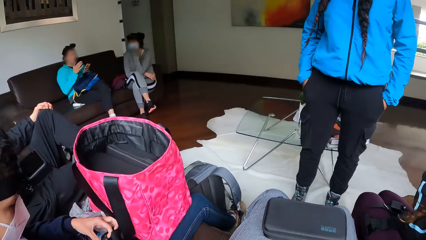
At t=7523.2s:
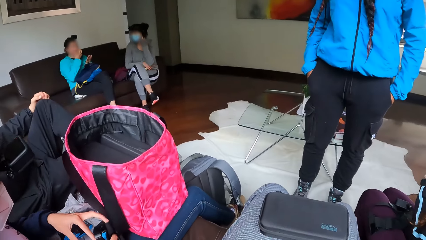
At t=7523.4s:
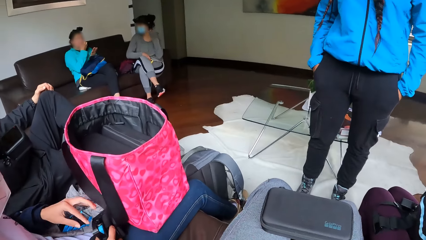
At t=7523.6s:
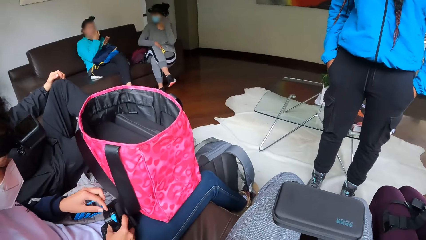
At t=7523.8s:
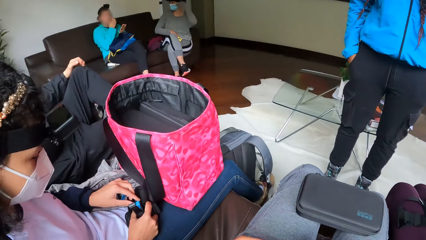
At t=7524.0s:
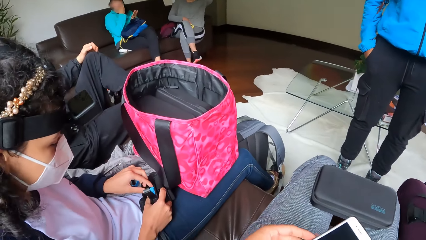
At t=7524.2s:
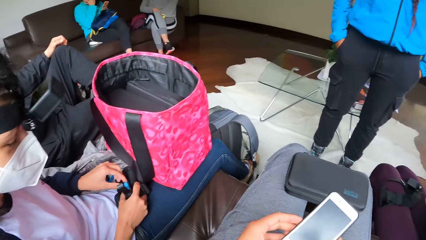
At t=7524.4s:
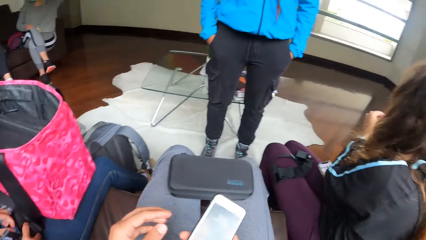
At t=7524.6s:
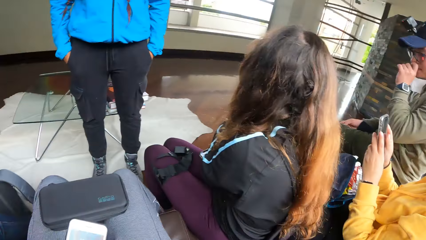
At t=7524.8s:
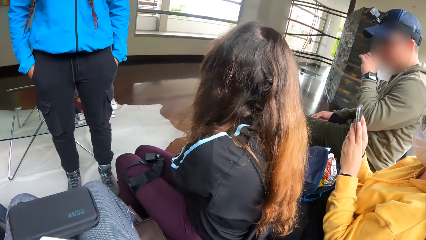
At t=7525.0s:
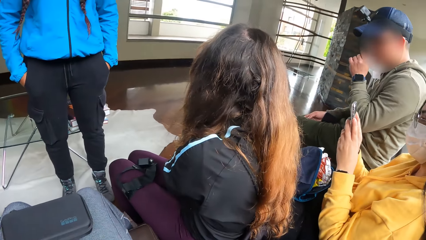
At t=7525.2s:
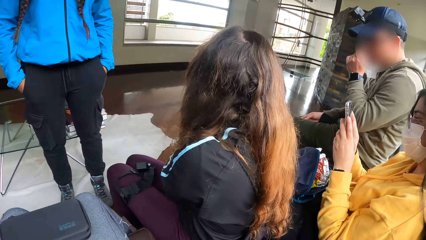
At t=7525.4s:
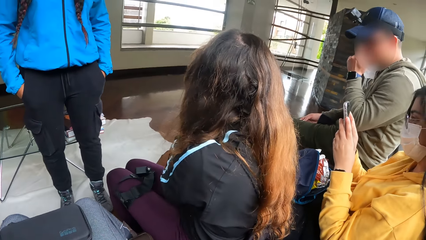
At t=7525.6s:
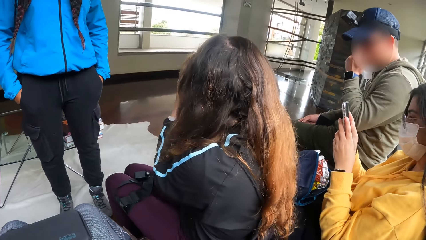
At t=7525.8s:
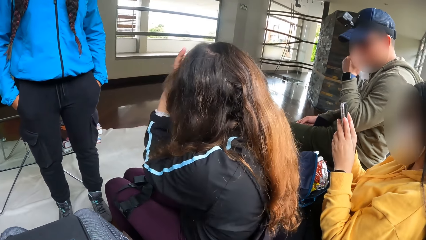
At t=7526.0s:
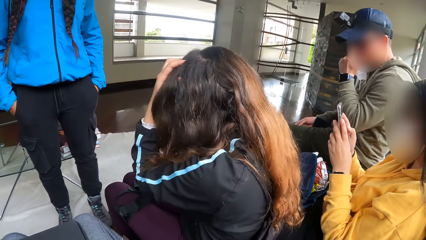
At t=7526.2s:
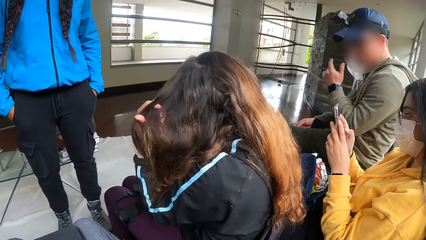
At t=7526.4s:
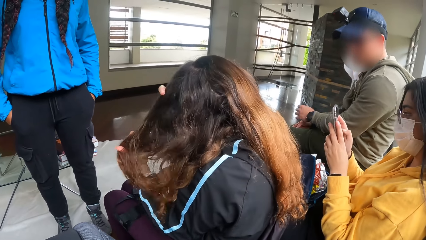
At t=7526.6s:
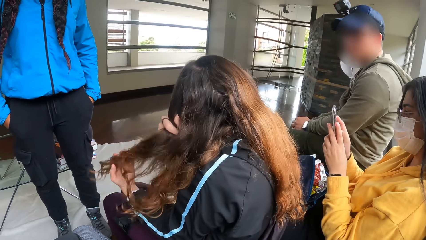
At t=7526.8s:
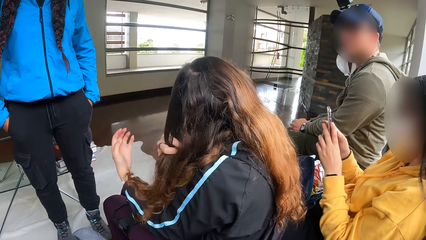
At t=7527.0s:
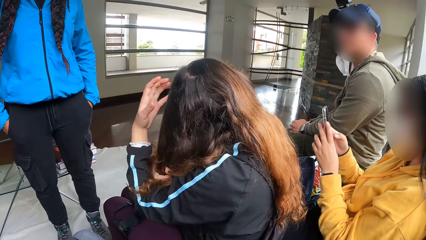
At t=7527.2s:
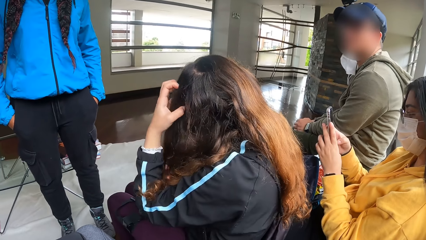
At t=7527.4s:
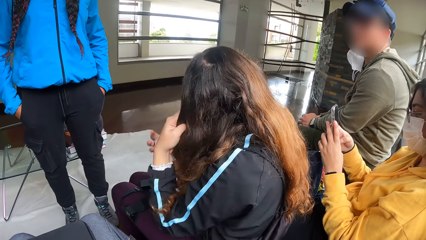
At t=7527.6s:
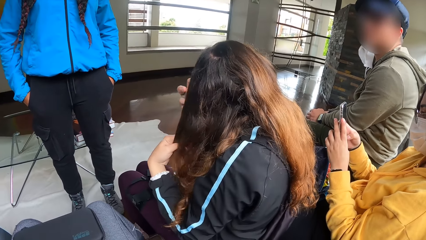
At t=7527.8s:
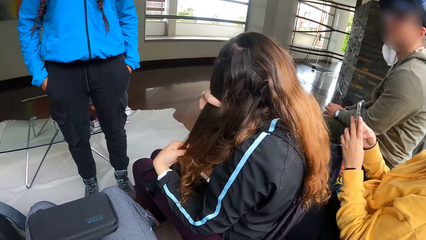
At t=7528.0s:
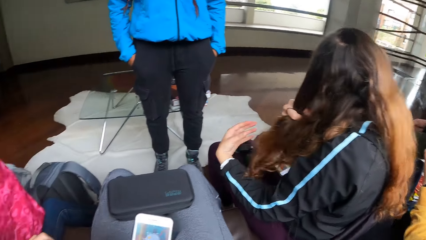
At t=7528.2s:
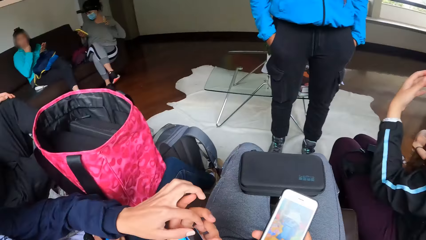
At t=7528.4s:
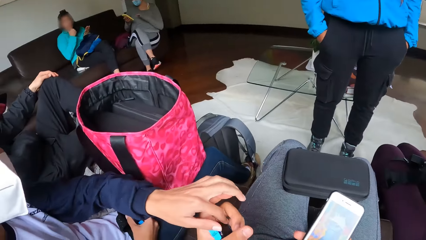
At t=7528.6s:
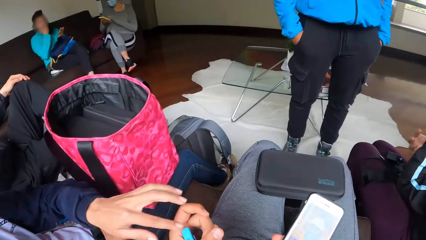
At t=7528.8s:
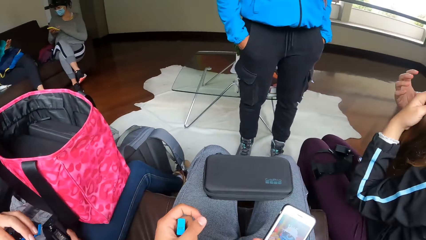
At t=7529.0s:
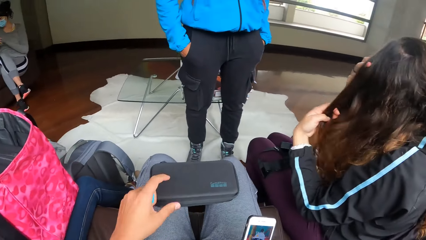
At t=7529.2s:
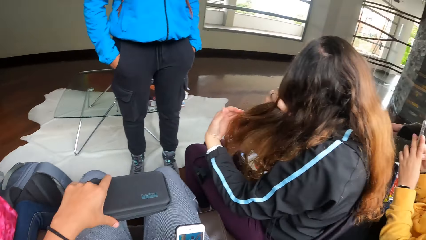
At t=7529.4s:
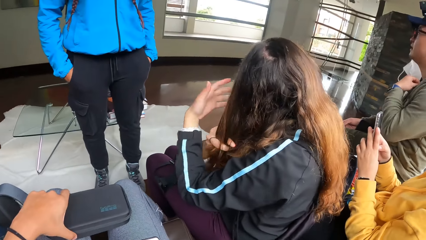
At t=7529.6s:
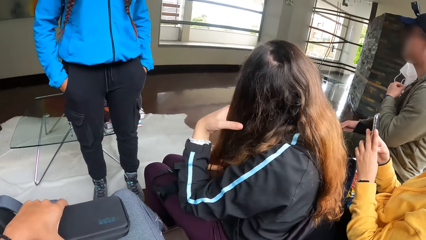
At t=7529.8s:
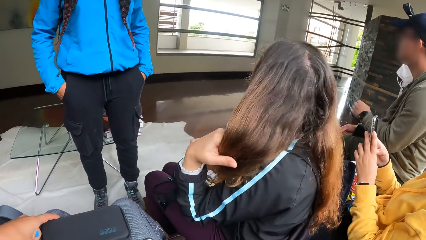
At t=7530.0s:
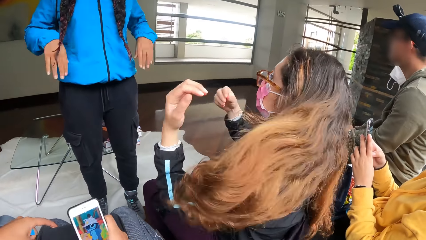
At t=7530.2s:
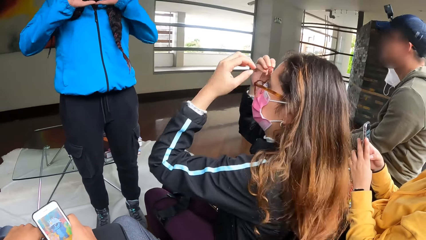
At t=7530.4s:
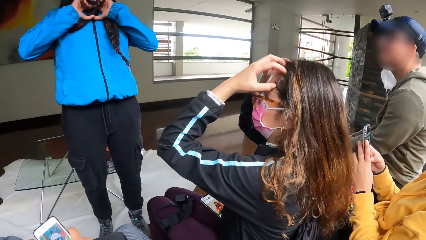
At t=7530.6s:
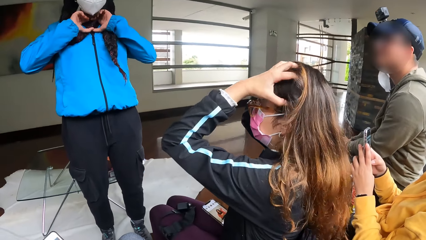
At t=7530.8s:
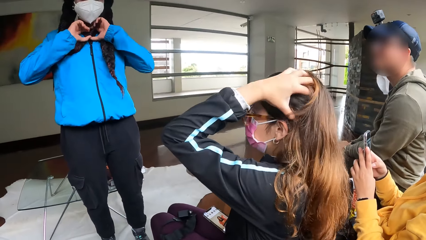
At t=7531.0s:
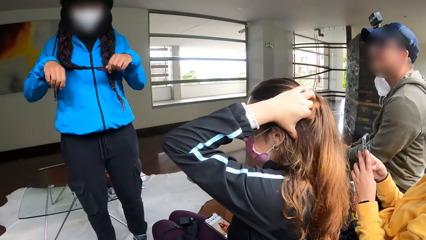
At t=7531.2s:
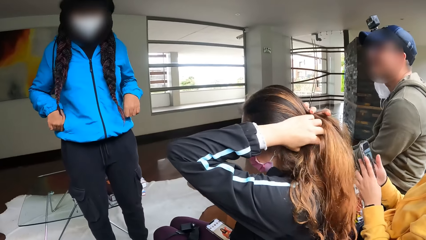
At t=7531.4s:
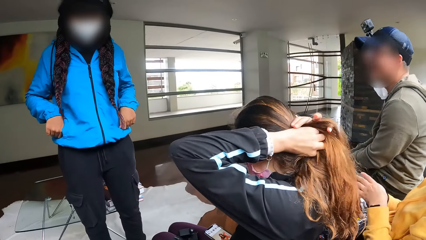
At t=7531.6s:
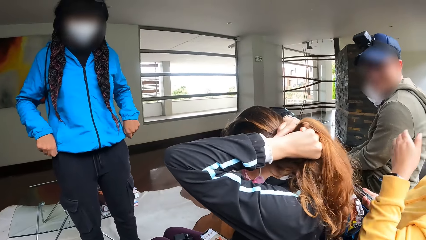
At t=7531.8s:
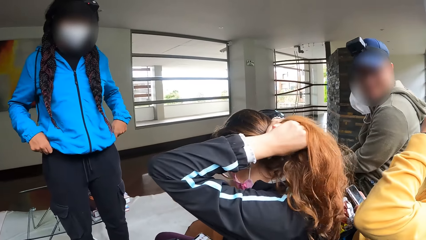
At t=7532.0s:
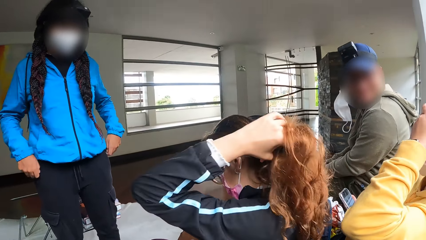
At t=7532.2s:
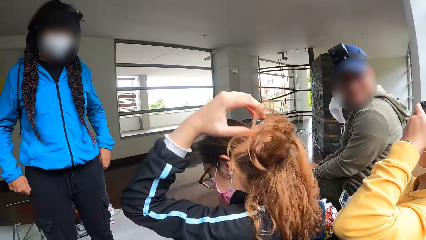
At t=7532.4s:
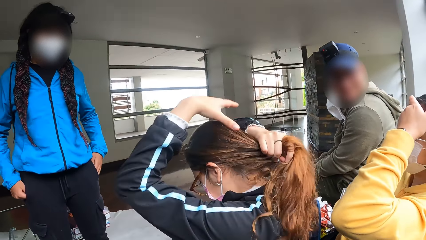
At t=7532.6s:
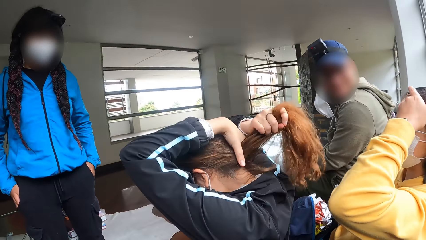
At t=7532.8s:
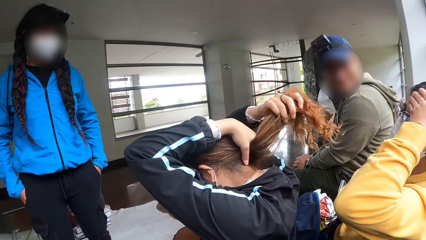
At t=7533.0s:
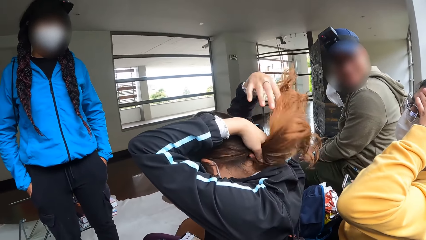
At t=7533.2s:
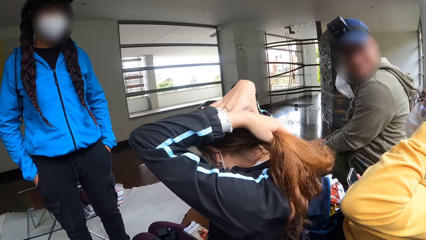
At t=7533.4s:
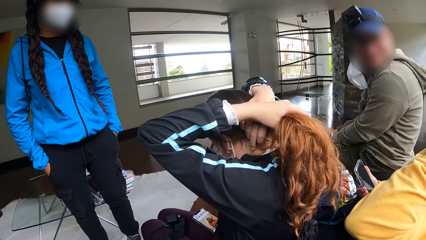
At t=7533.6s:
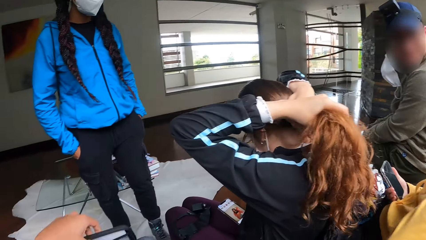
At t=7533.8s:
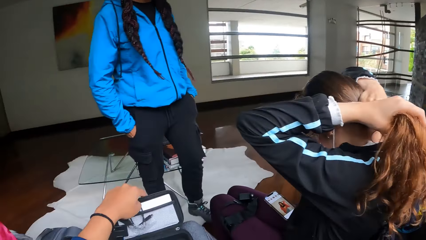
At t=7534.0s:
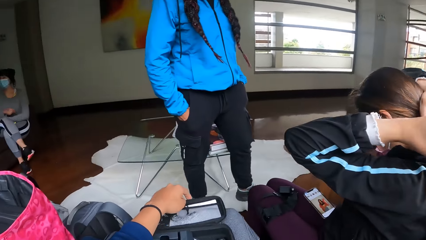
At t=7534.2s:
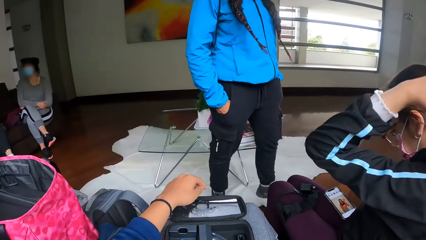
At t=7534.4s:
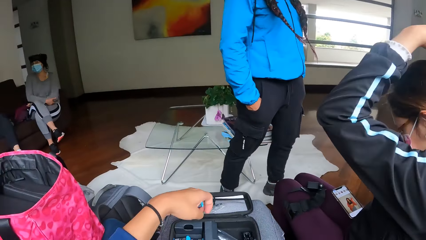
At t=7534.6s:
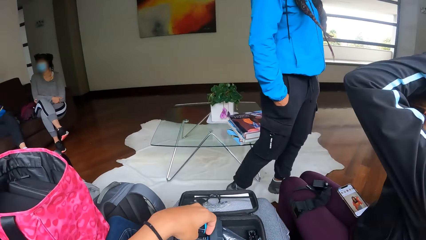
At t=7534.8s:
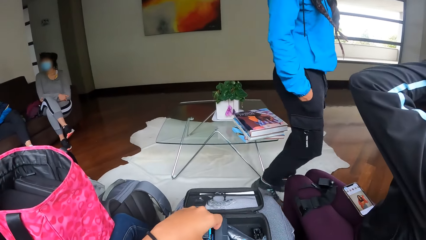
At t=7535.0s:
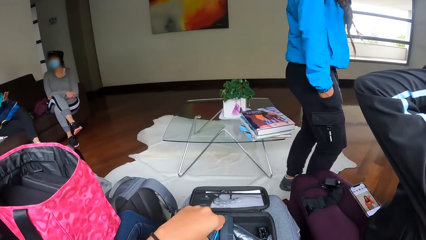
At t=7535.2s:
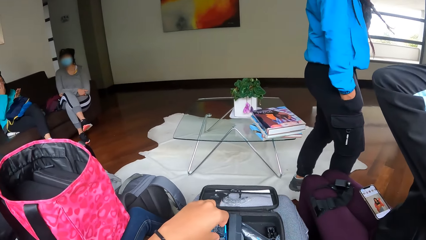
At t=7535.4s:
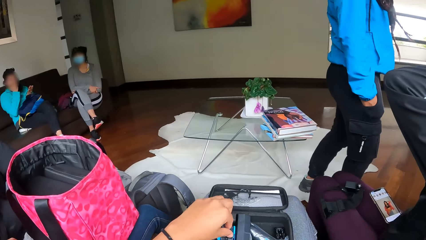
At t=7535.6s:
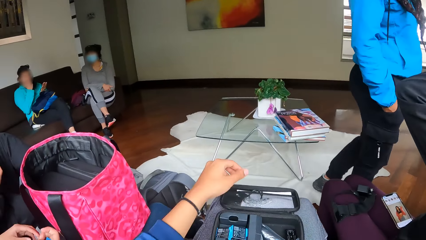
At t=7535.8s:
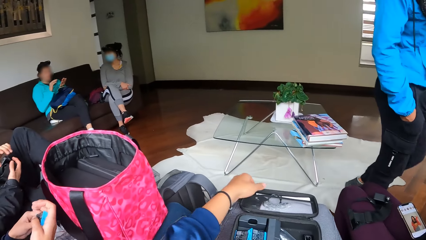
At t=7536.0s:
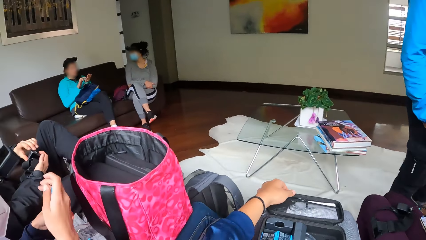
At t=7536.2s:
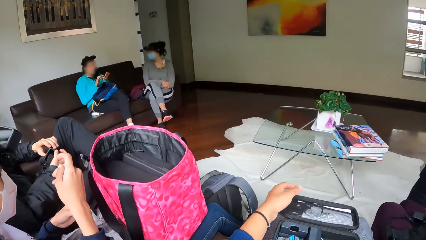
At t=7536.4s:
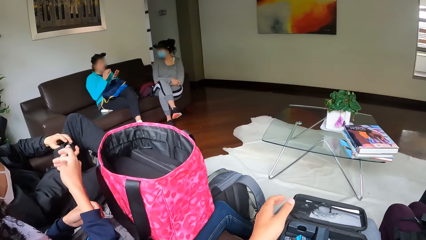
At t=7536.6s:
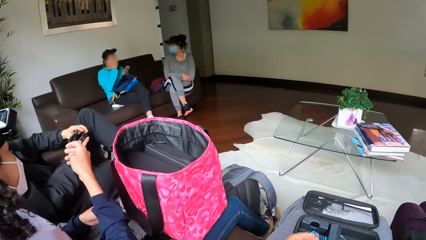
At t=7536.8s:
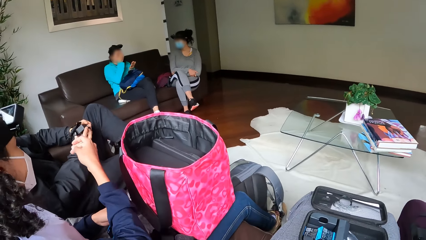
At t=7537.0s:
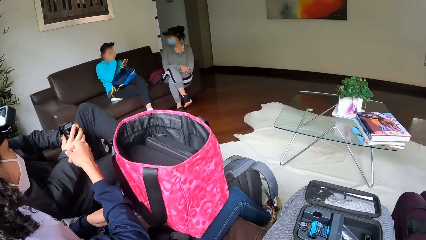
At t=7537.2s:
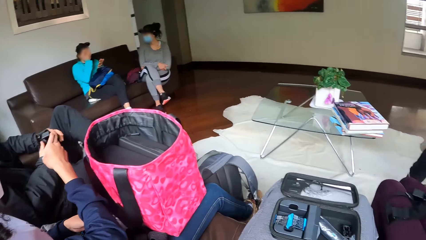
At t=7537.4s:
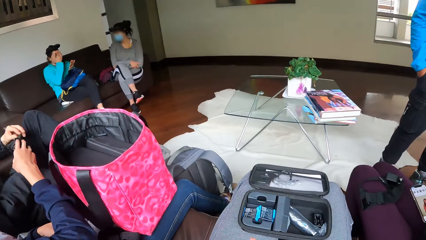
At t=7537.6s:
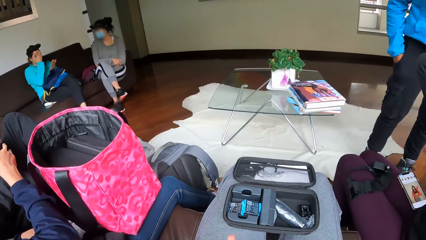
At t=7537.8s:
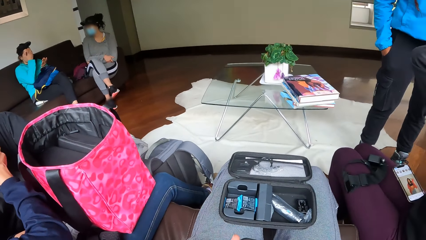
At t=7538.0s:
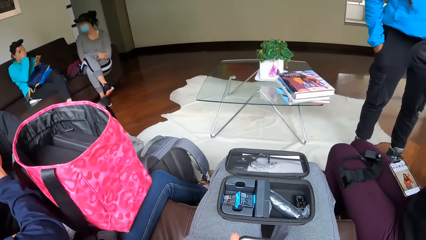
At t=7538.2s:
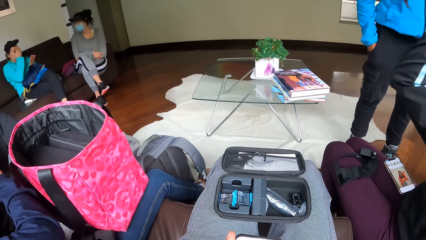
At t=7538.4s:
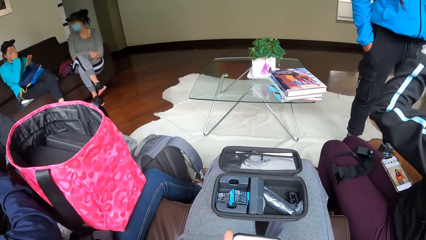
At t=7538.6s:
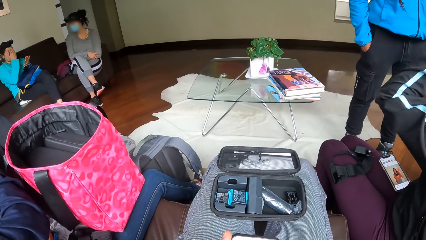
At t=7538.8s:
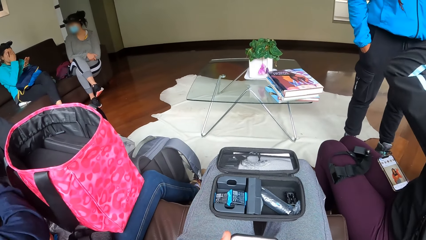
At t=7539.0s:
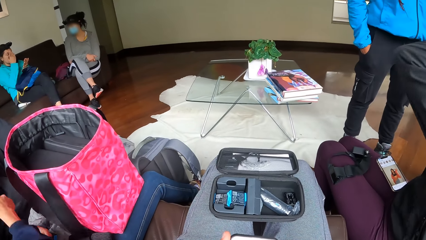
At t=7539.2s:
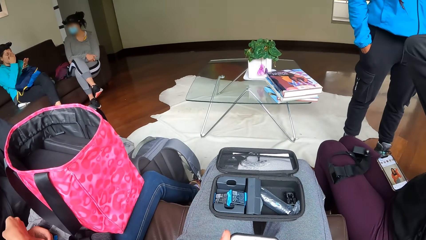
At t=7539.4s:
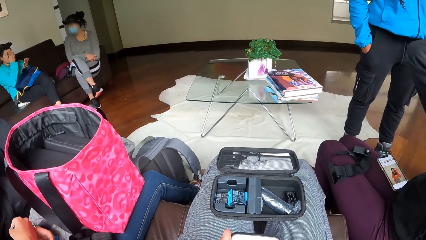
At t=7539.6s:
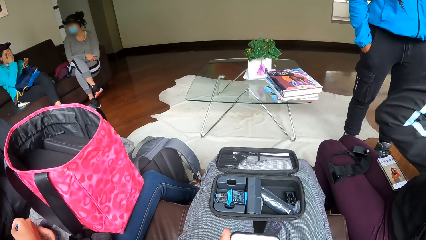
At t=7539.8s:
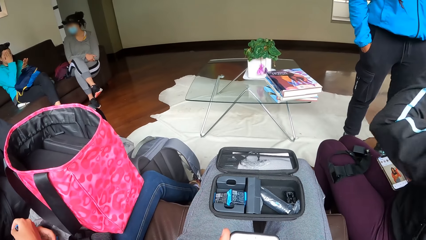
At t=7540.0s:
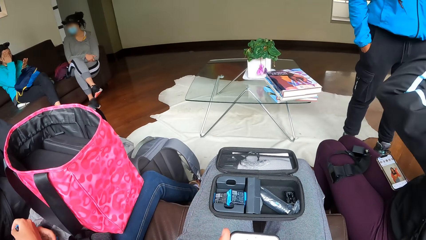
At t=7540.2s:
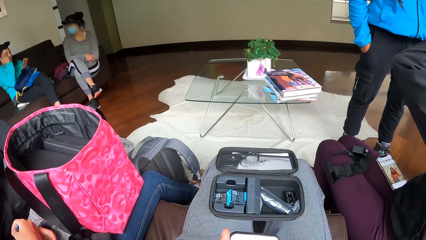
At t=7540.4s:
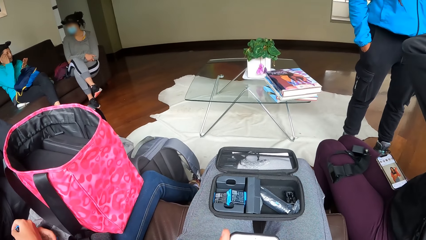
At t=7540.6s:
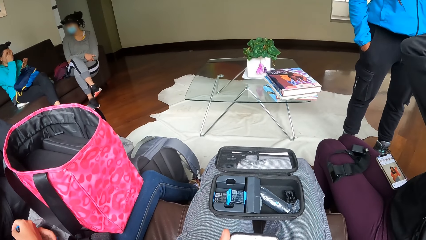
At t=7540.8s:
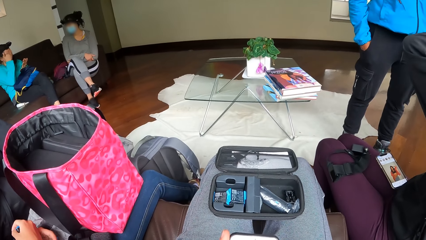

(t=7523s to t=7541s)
The camera wearer uses a mobile phone. She holds the mobile phone with both hands. A lady uses a mobile phone. A woman straightens her hair with both hands. The camera wearer takes the battery with the left hand and opens the pouch with the left hand. A man operates the mobile phone with both hands. The woman packs her hair with both hands. The camera wearer stares at another lady. Another man interacts with the first man. The camera wearer opens the pack on her lap. She puts the battery in the pouch. She closes the pouch. She operates the mobile phone with both hands.
